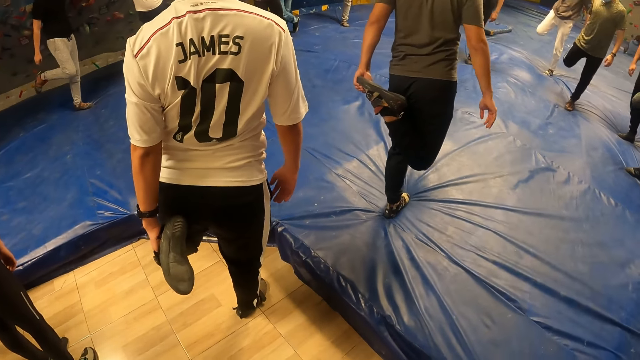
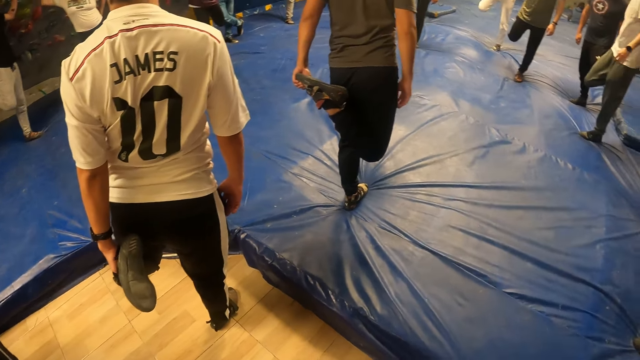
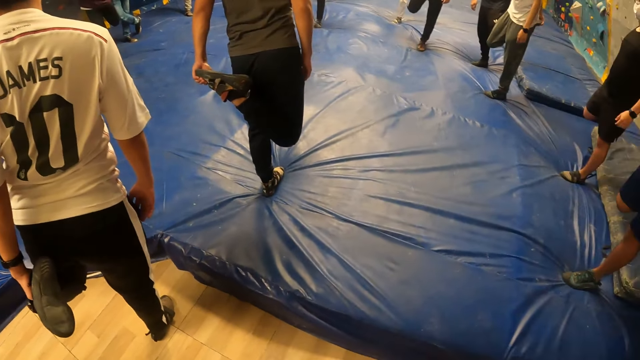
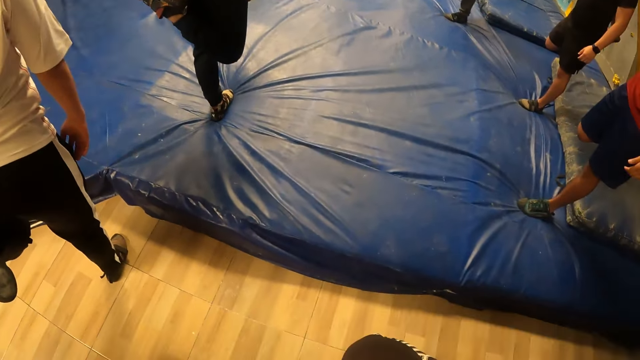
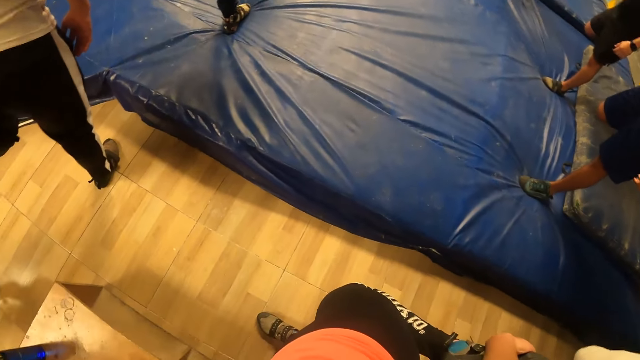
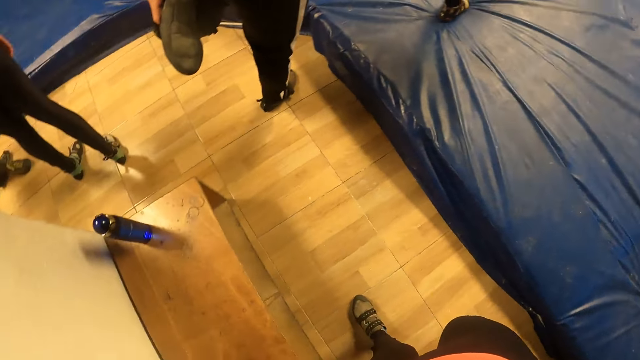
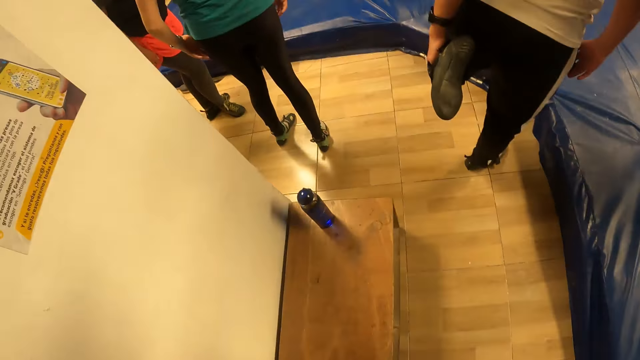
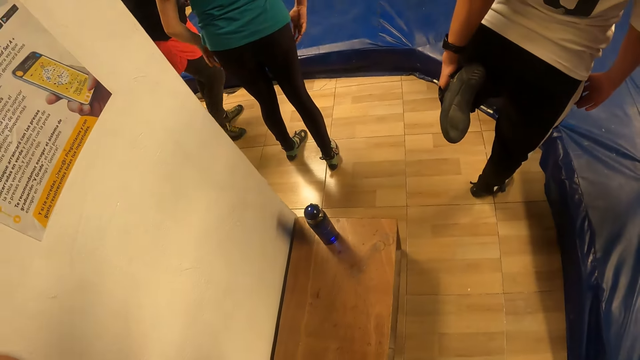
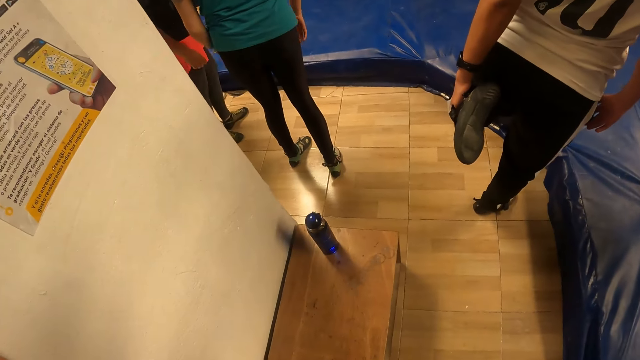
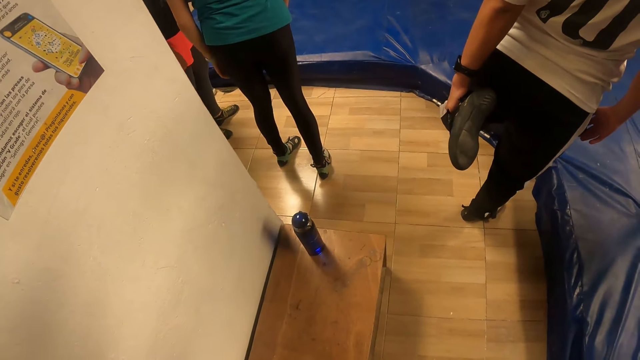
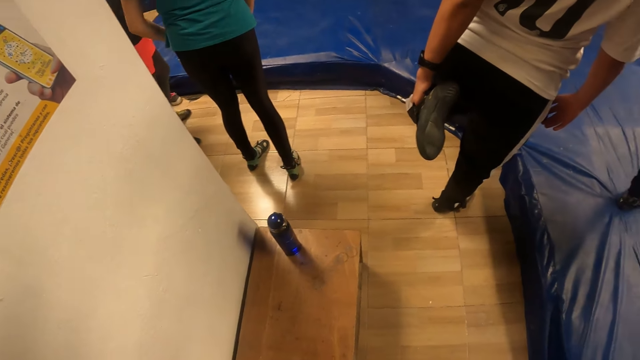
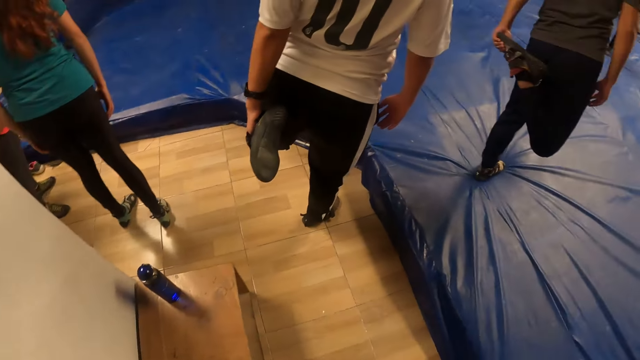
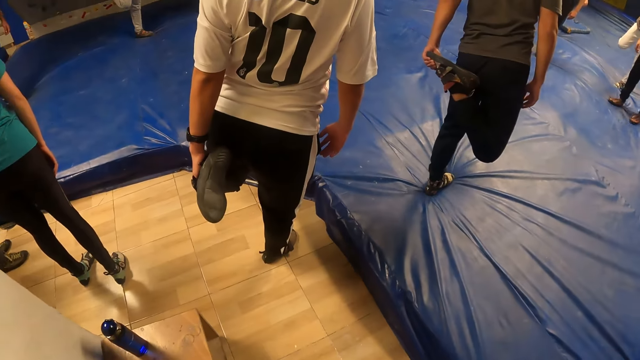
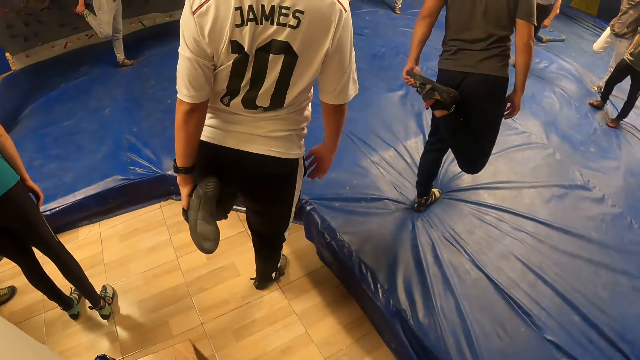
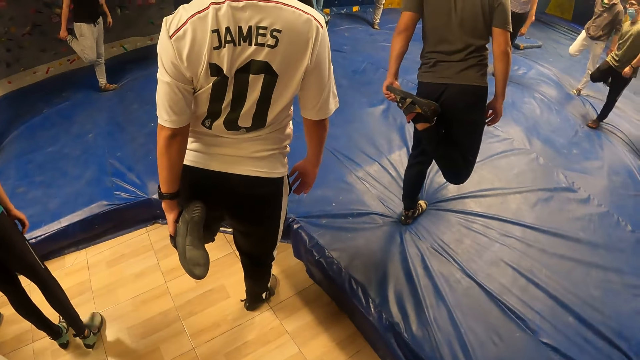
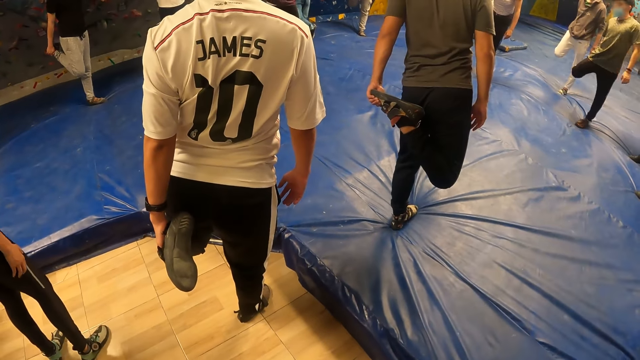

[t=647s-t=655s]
The camera wearer works out.

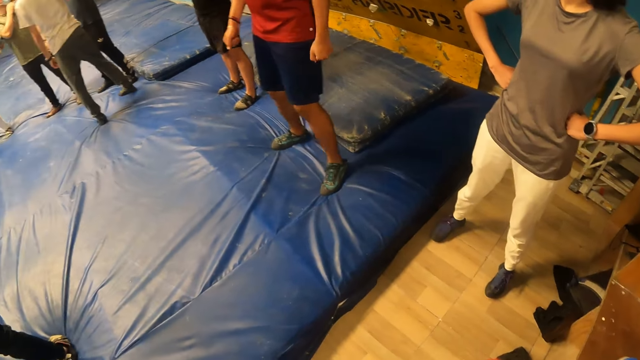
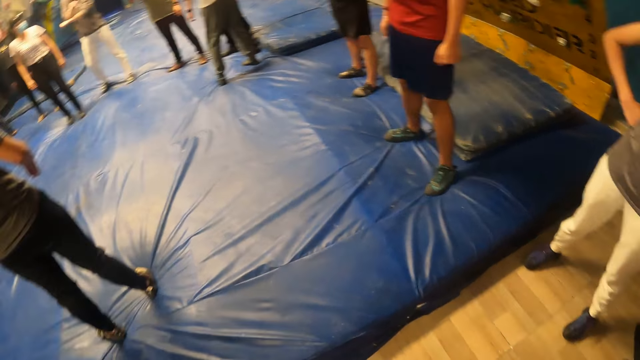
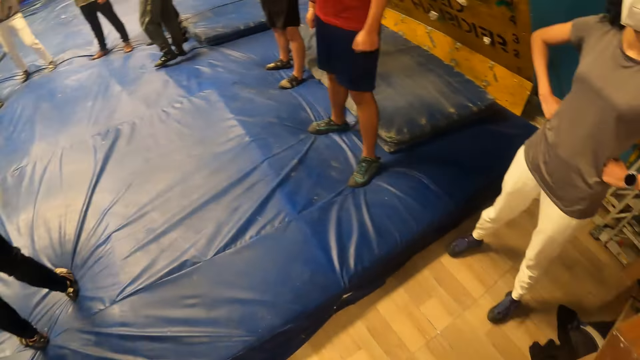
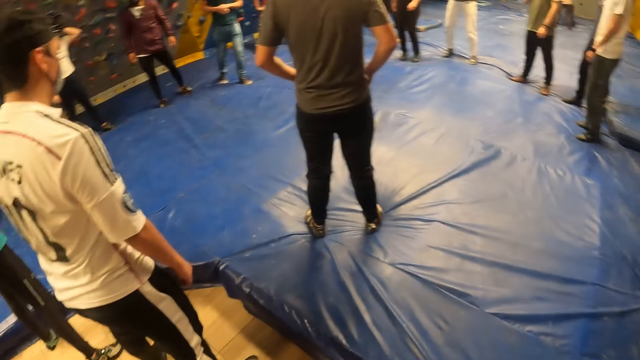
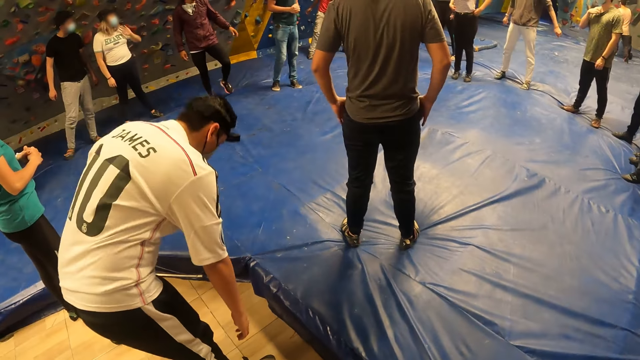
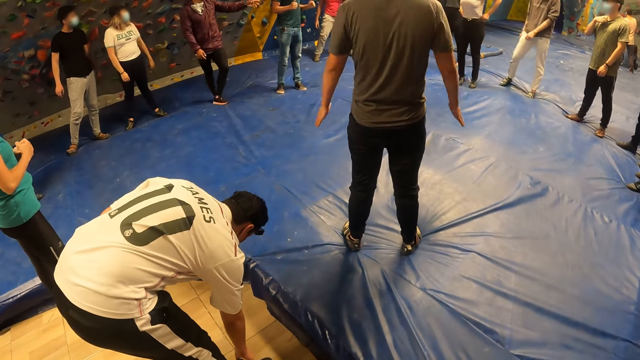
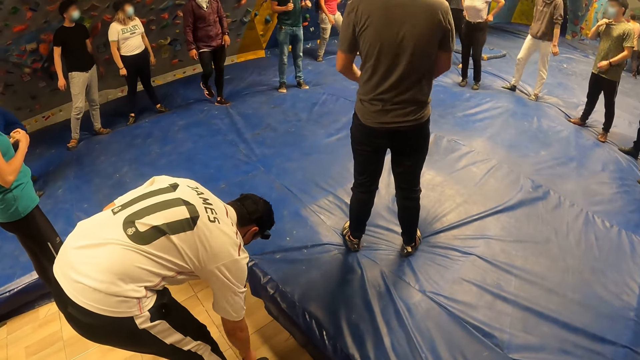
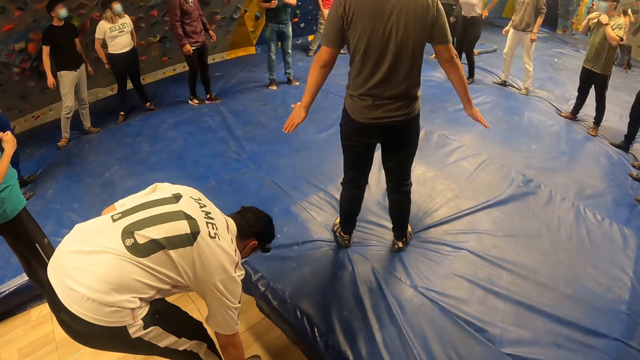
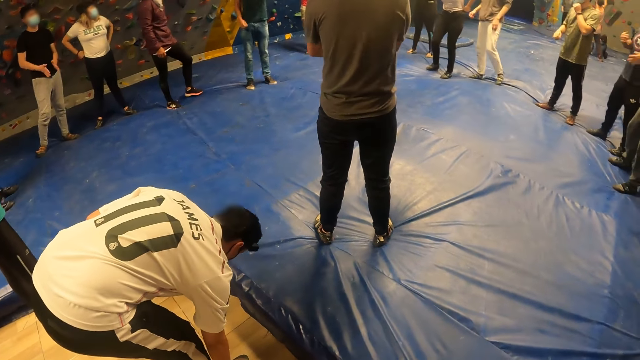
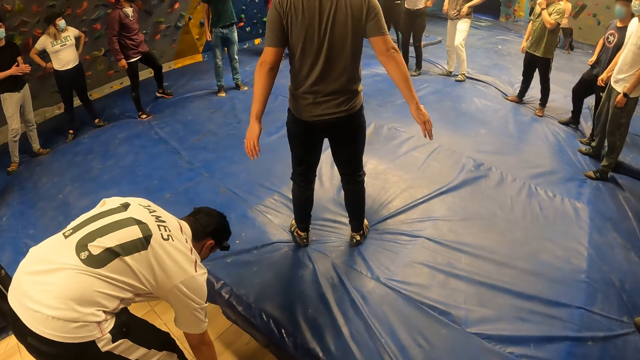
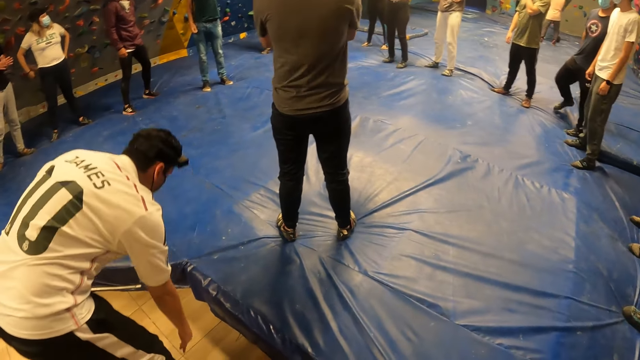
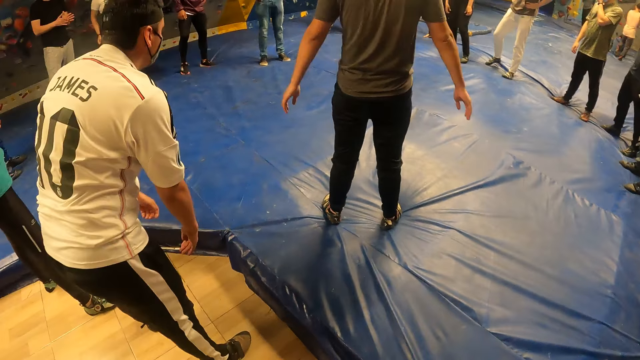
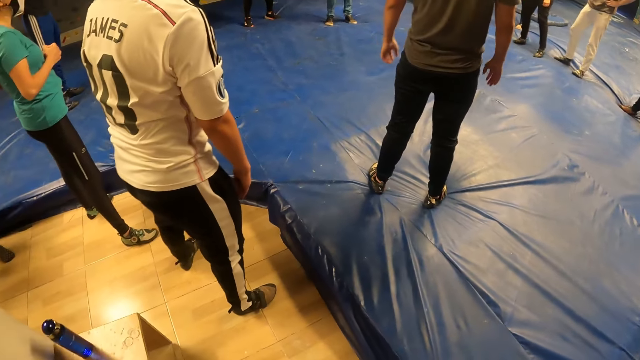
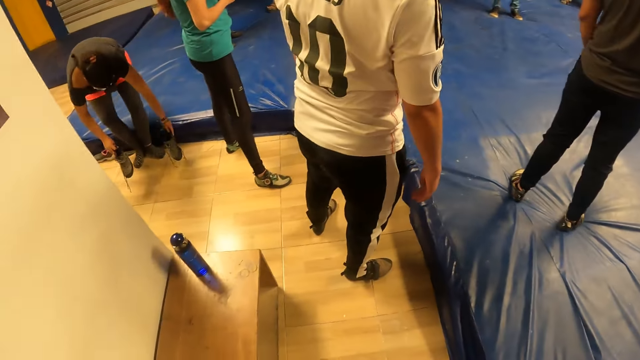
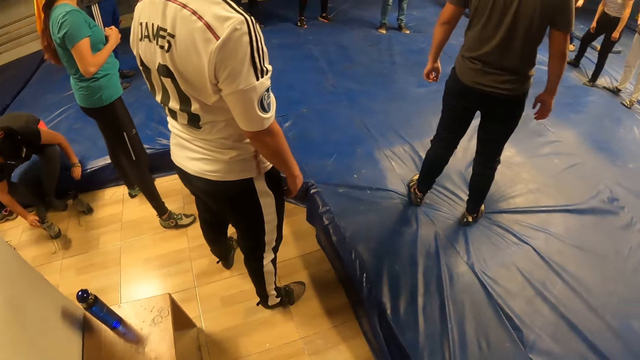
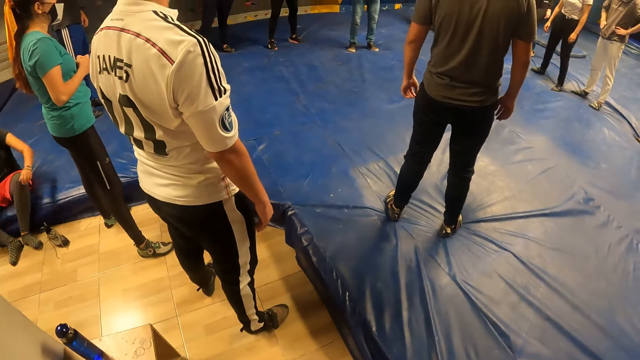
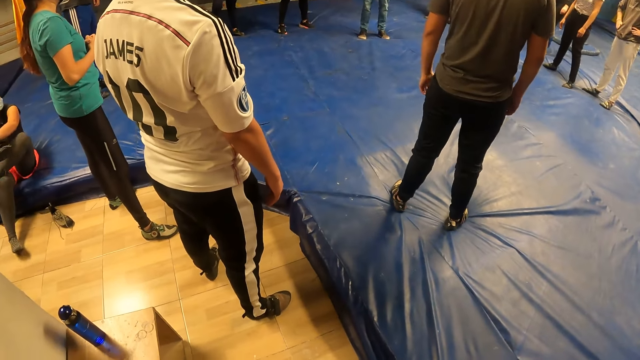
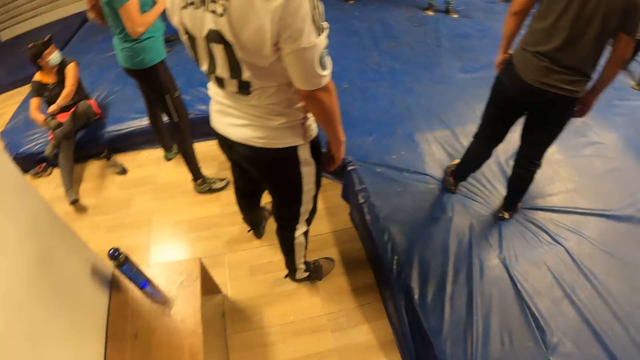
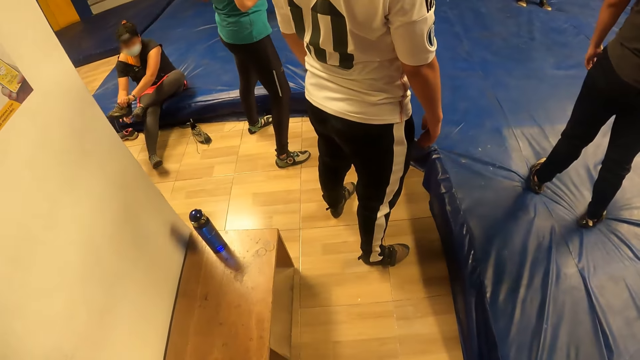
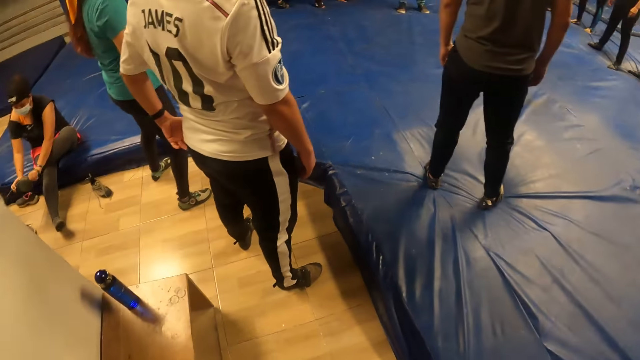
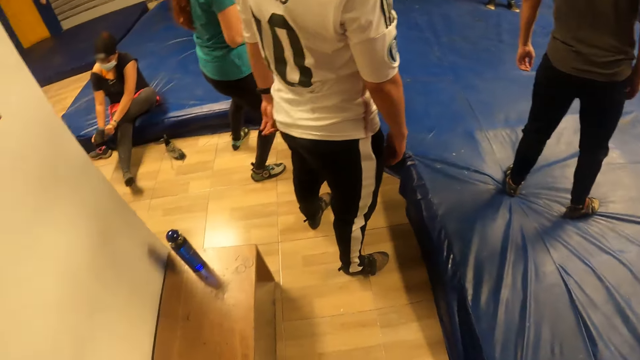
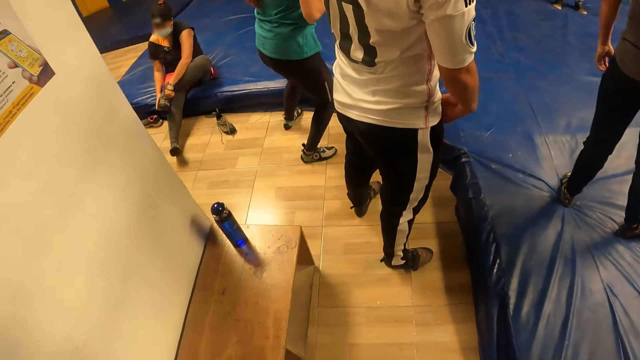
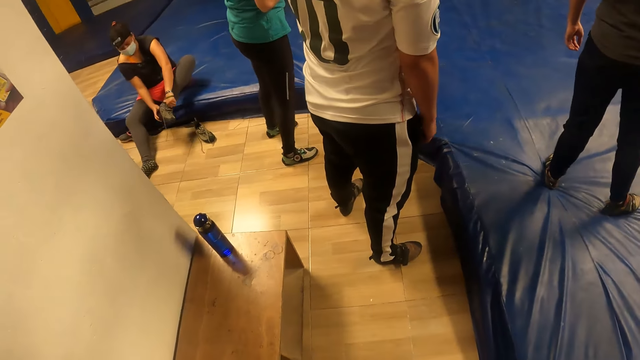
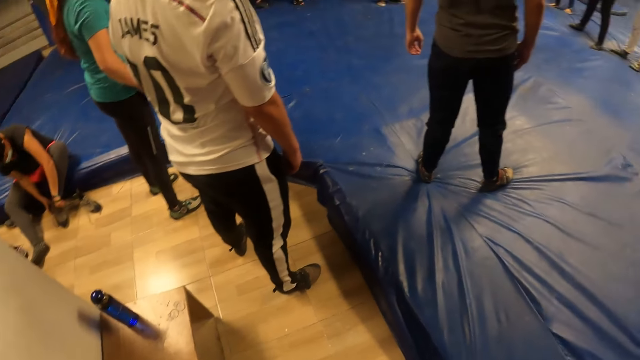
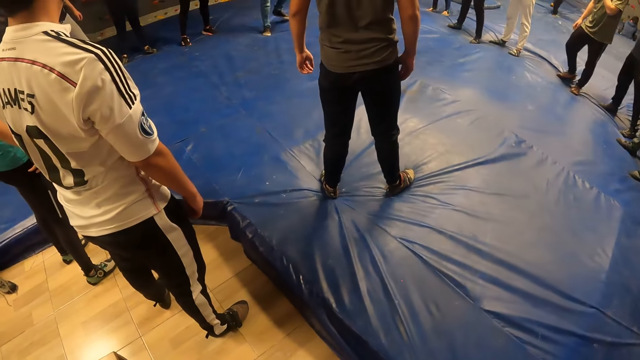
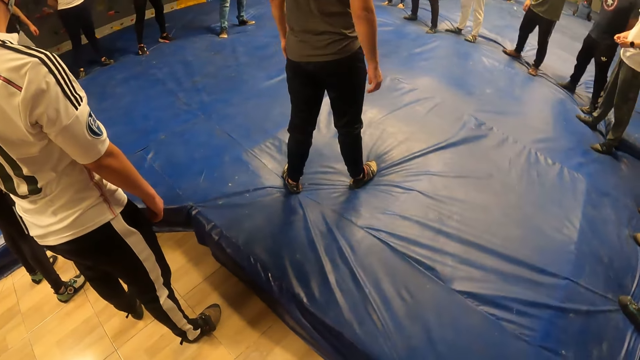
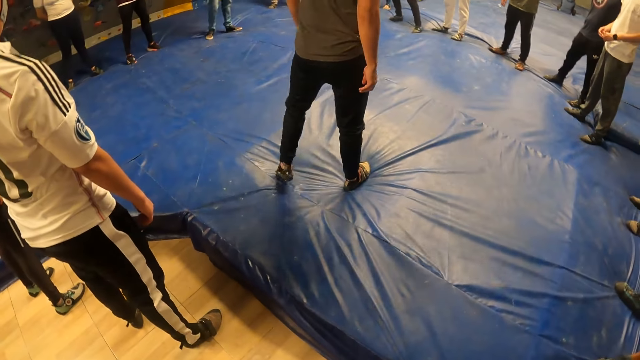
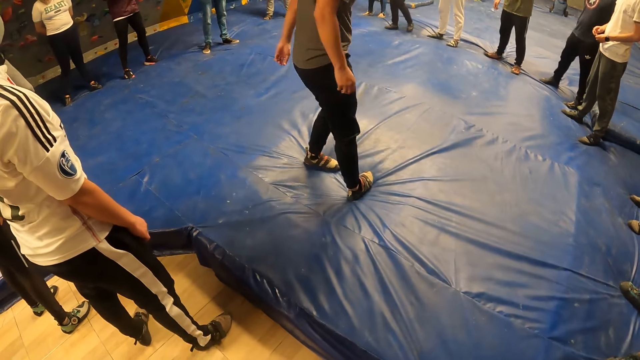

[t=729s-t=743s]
A man talks to the group of people. A woman drops a sneaker on a floor with her left hand. The woman wears a sneaker on her left leg with both hands.
